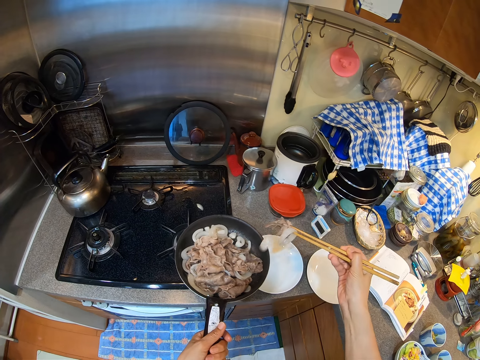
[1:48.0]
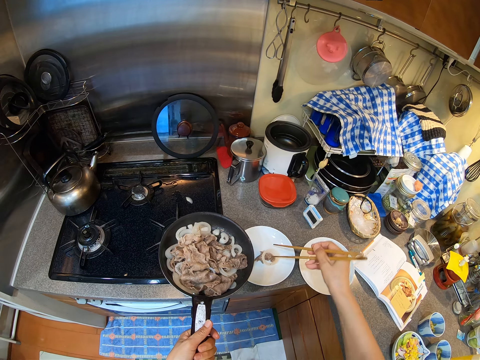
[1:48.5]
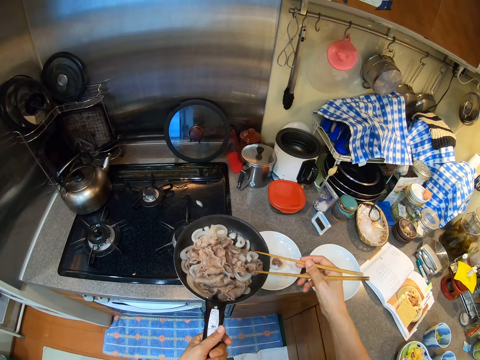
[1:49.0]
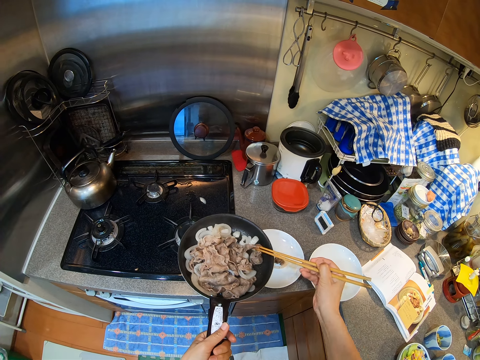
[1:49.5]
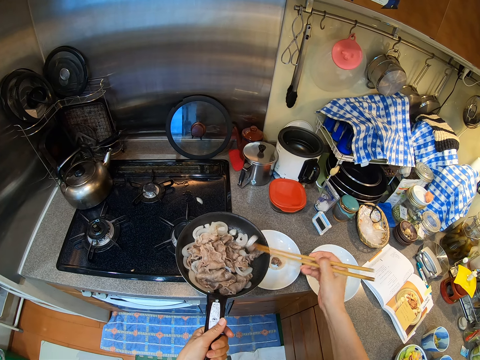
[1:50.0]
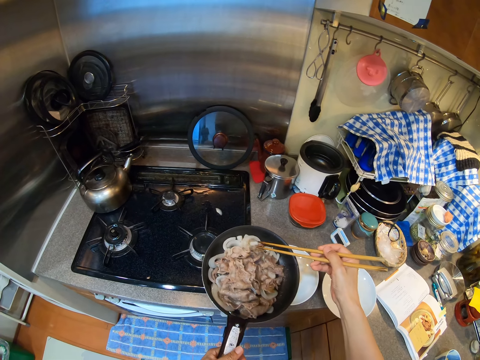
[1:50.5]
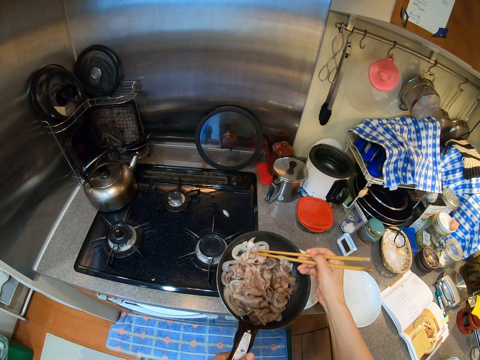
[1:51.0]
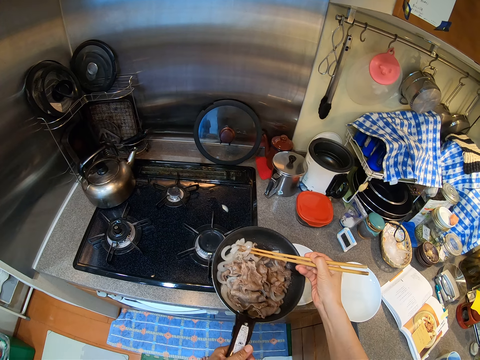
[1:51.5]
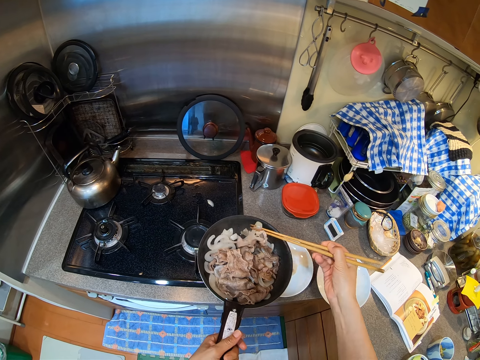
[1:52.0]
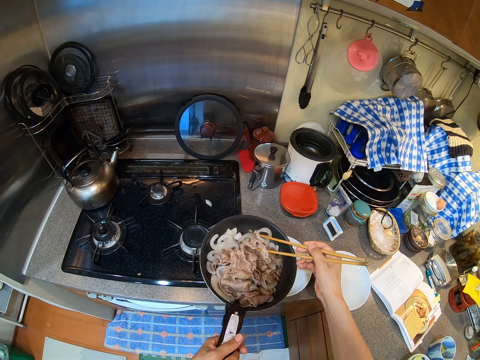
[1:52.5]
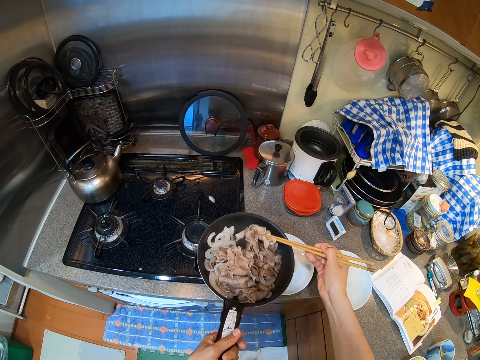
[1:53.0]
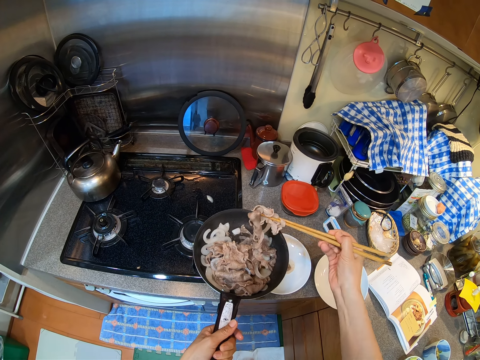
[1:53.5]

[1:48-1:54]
The camera wearer picks food. They serve eggs on the plates.

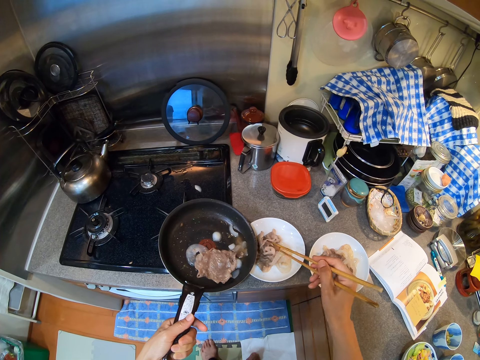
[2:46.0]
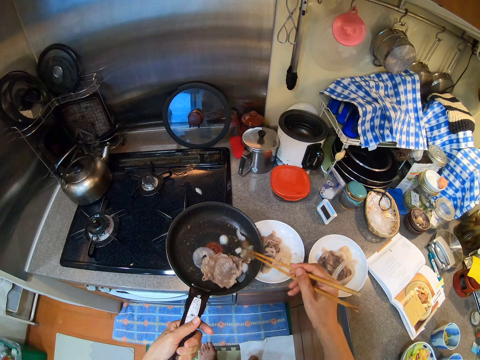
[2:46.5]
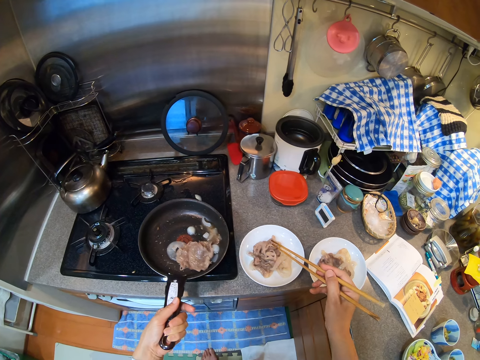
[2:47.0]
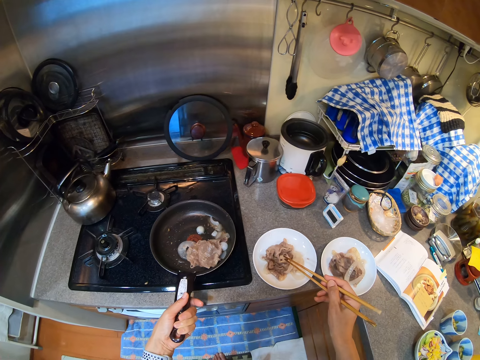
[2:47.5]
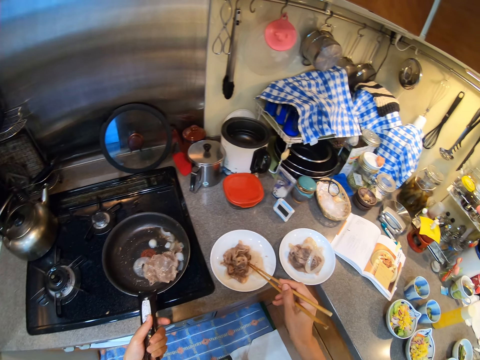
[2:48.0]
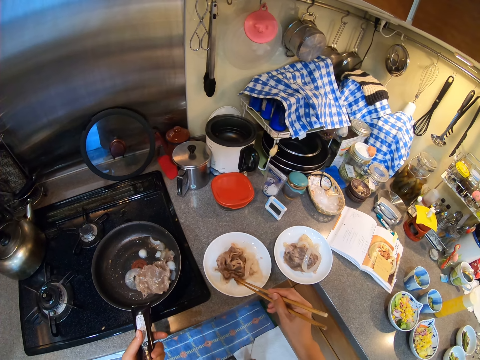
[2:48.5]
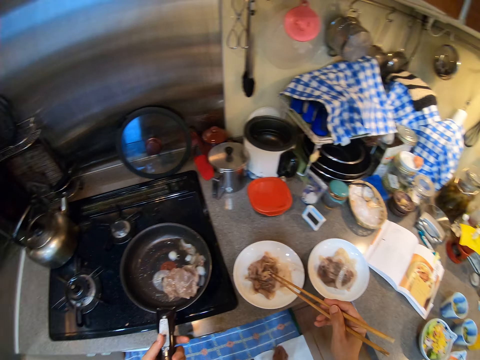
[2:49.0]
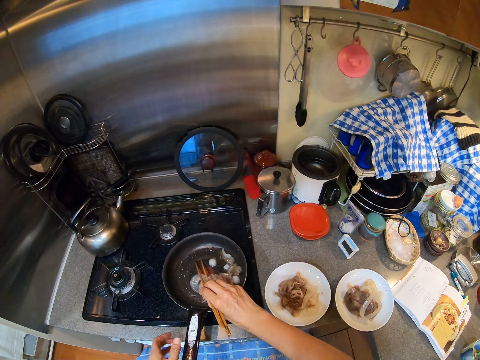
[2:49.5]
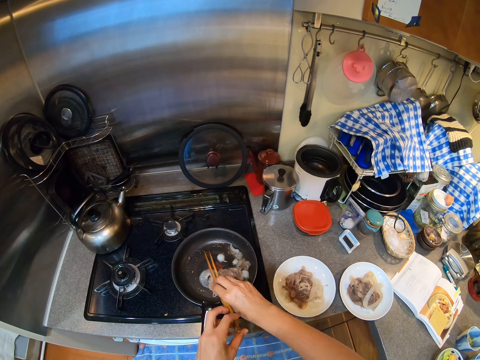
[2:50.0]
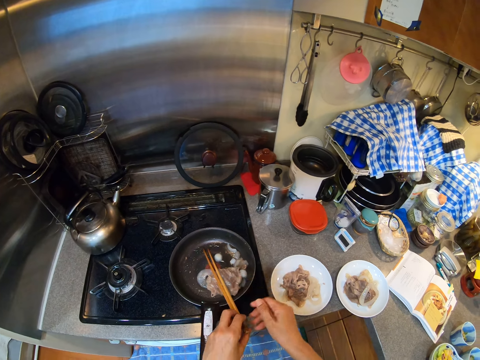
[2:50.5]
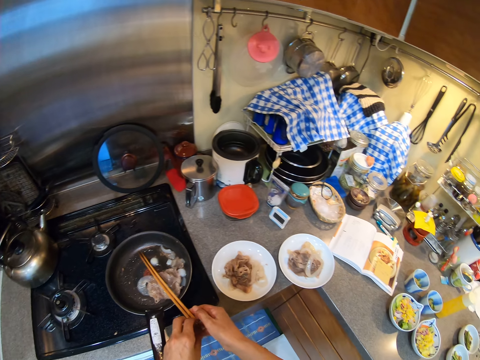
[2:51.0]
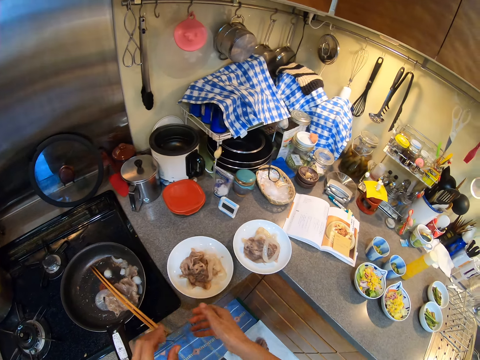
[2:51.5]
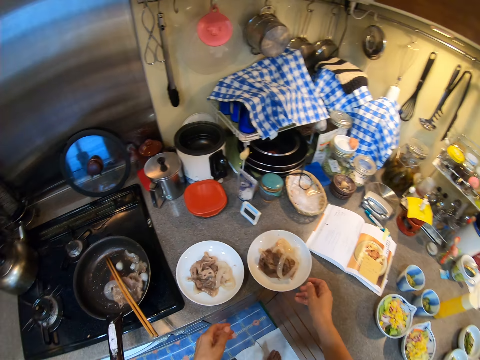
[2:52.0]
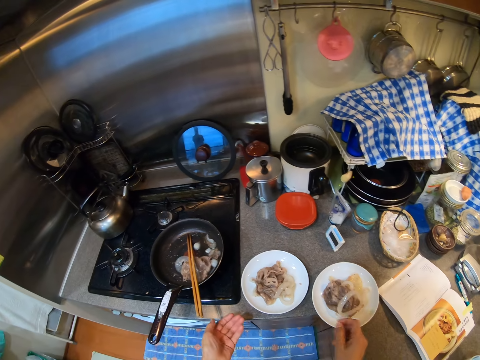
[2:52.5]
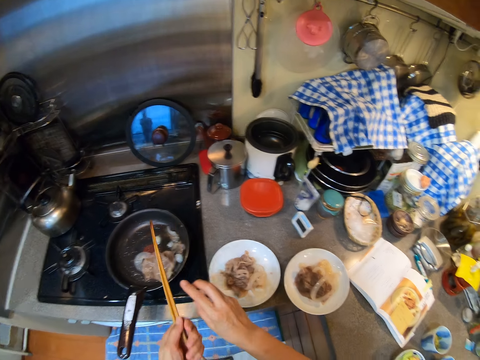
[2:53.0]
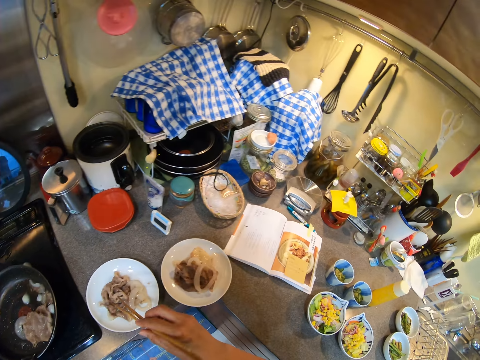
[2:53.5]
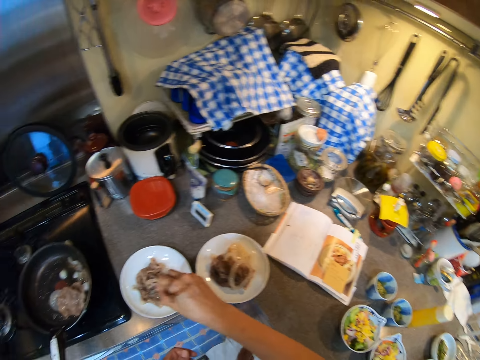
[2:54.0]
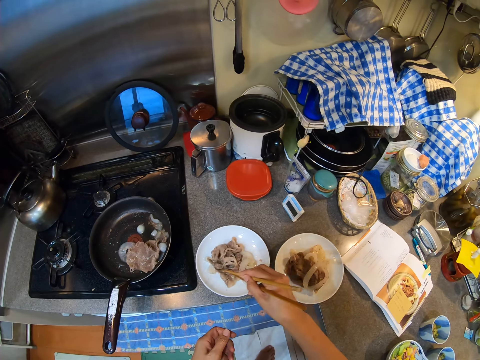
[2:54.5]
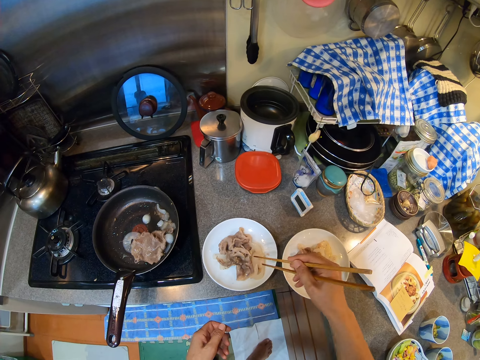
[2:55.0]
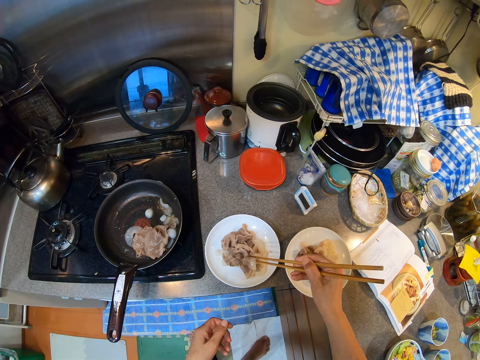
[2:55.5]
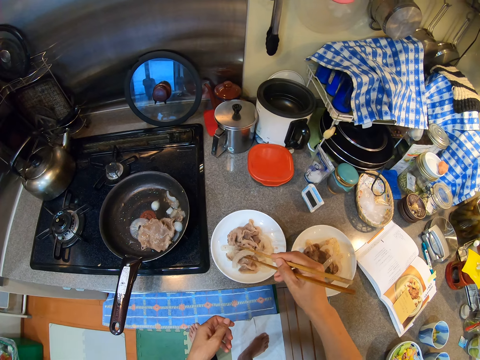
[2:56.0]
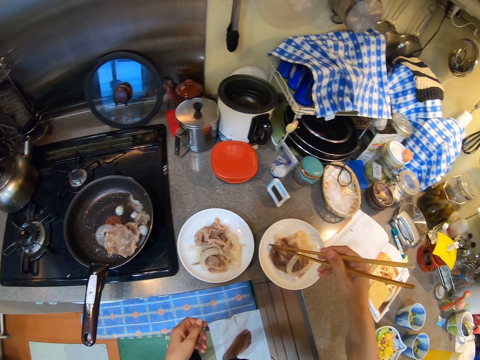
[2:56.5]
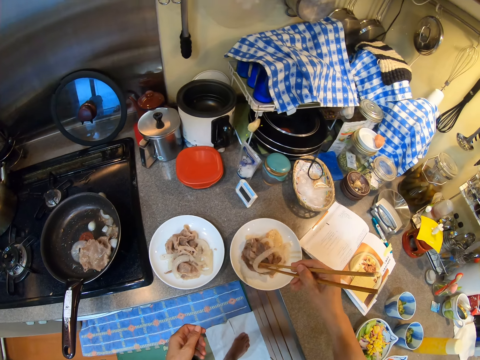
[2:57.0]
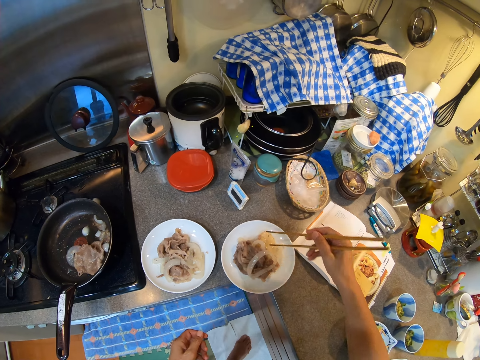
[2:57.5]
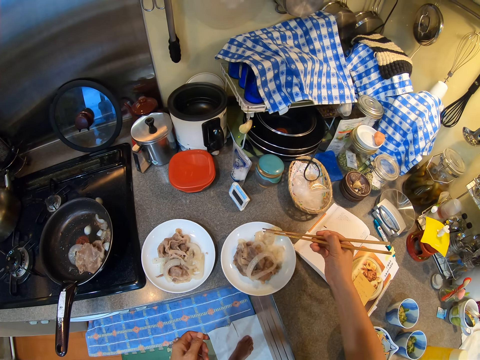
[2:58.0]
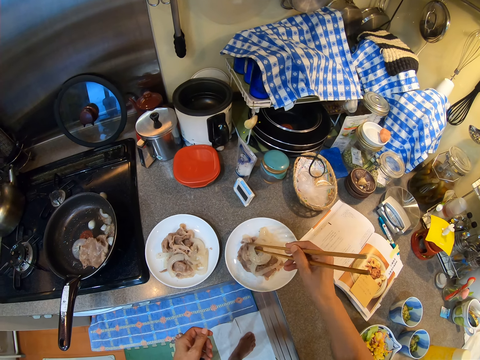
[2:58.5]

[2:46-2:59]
The camera wearer places the pan on the cooker. They put the chopsticks on the frying pan. They take the chopsticks on the frying pan. They use the chopsticks on the eggs. They stir food in the plate.

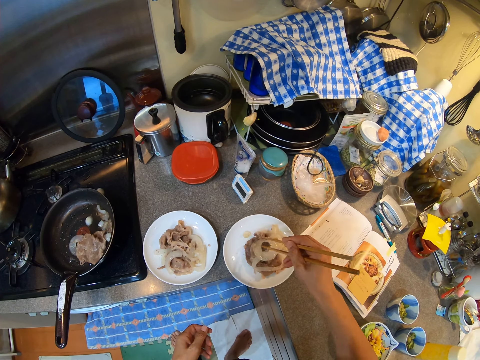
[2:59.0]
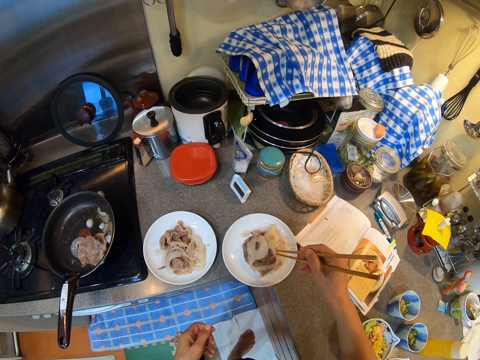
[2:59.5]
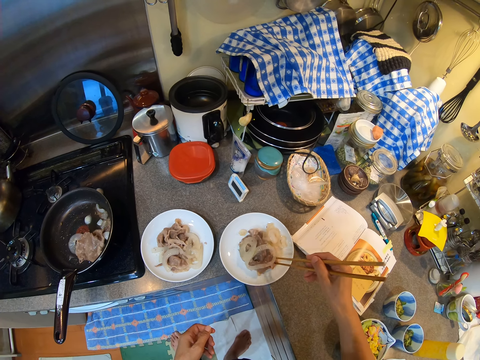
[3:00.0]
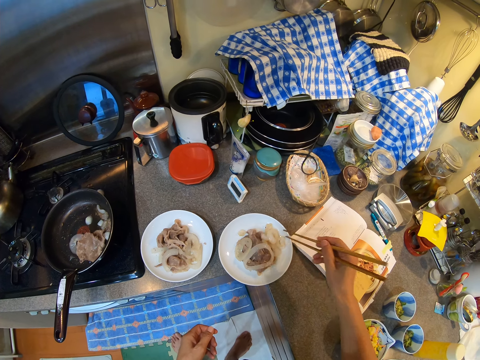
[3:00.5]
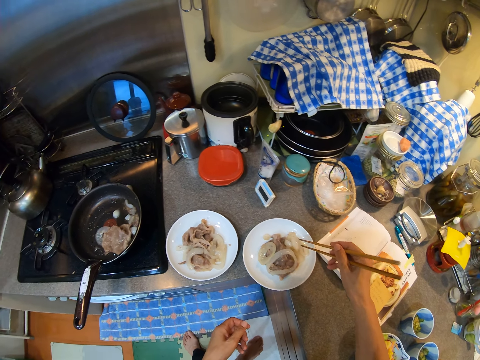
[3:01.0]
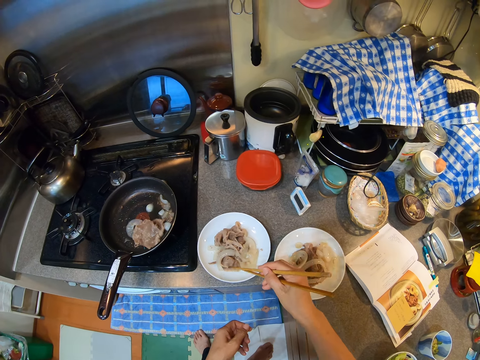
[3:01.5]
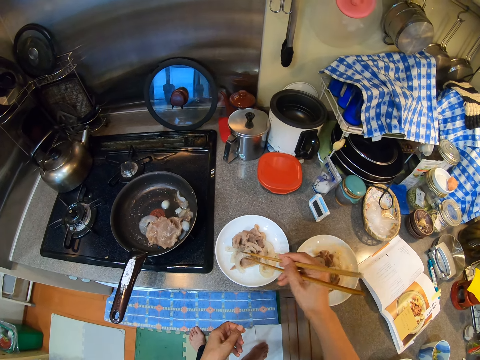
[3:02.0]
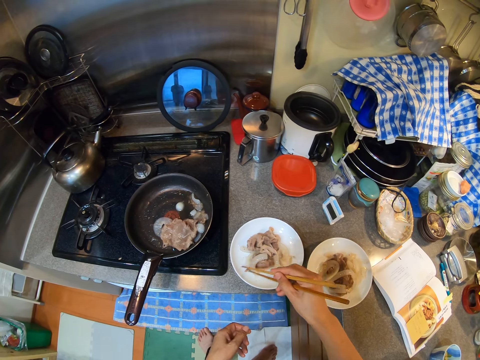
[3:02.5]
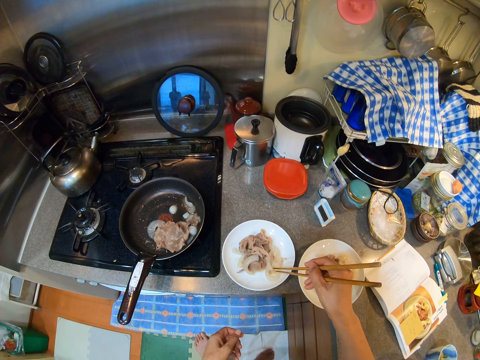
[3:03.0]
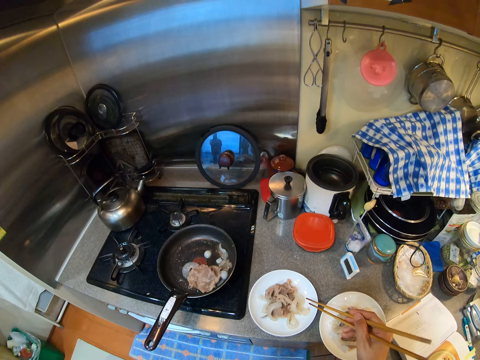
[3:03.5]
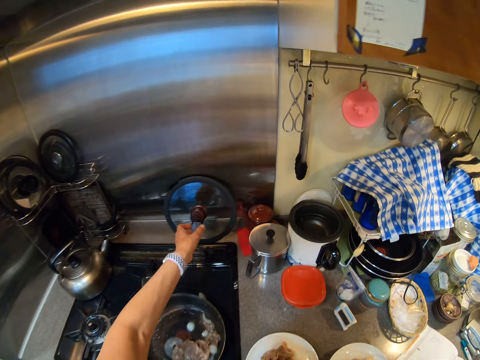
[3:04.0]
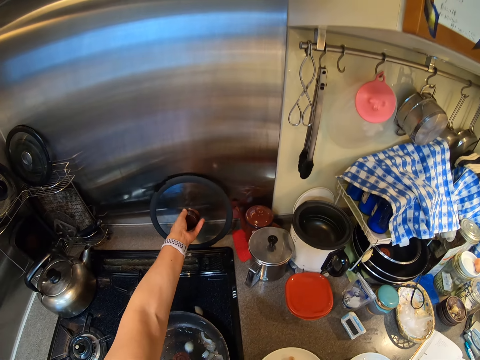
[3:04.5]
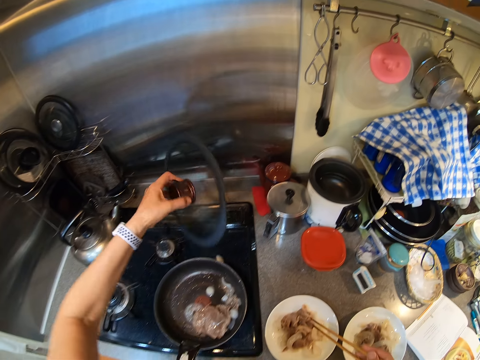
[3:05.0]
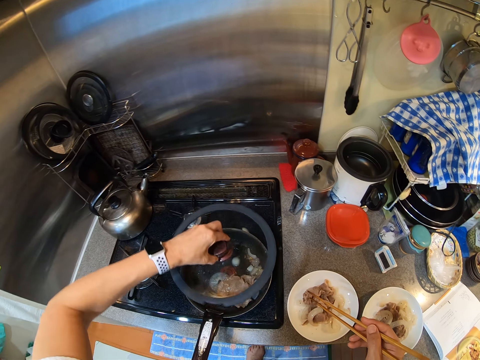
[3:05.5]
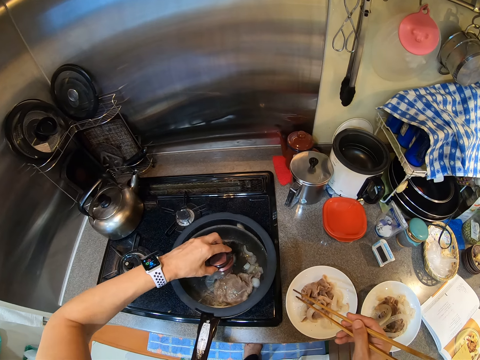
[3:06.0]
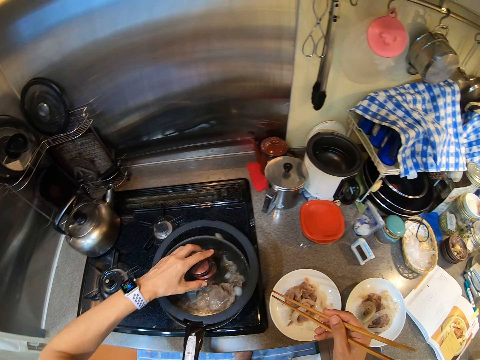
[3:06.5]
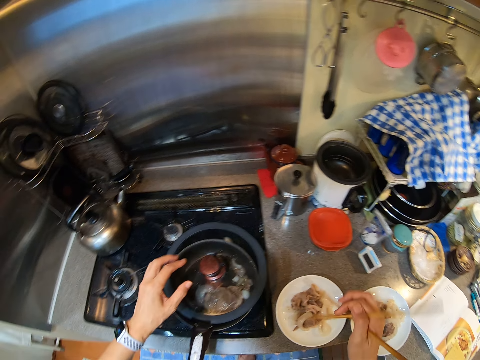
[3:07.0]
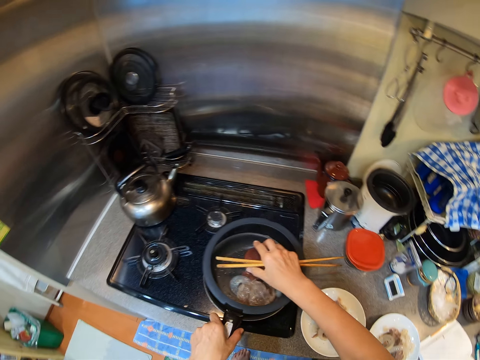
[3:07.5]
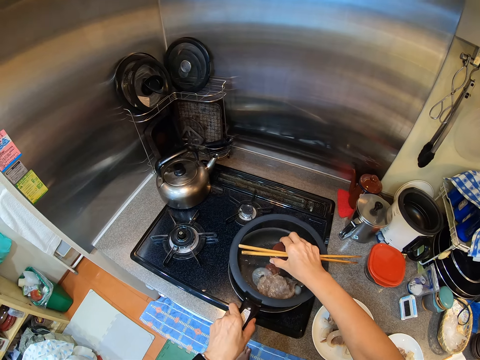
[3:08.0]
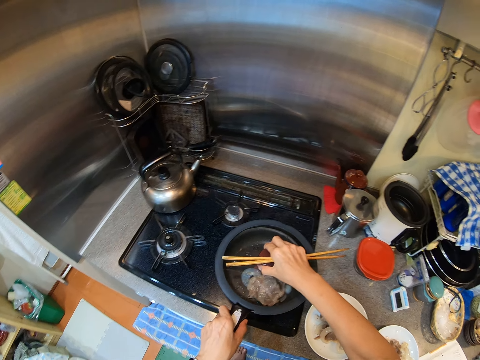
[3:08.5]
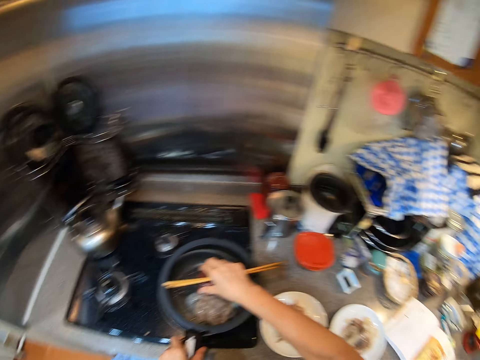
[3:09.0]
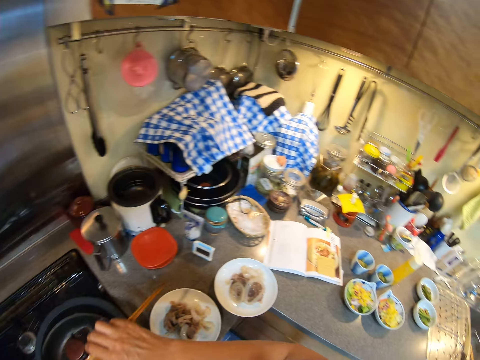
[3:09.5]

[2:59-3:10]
The camera wearer takes the lid from the top of the cooker. They cover the frying pan with the lid.
